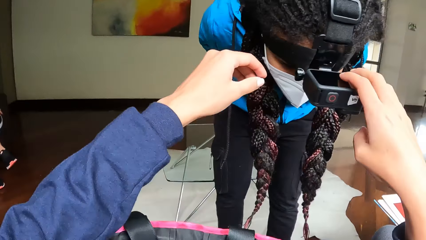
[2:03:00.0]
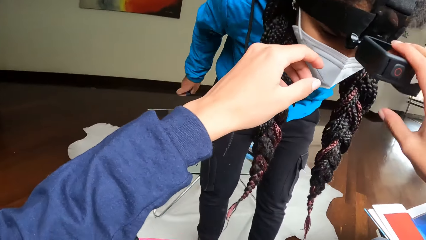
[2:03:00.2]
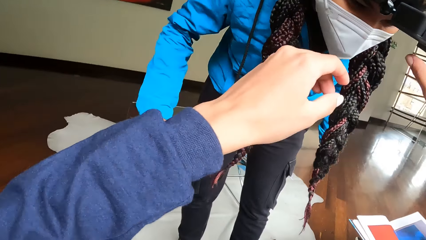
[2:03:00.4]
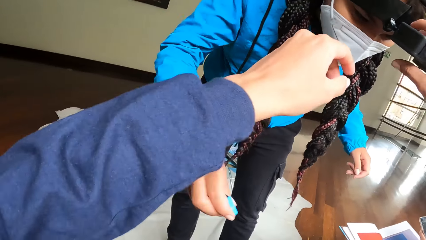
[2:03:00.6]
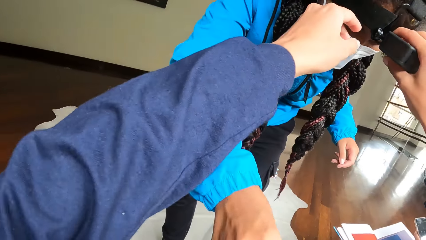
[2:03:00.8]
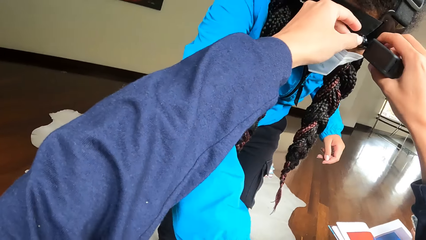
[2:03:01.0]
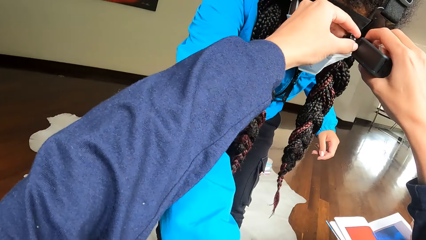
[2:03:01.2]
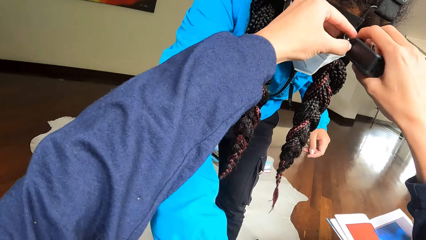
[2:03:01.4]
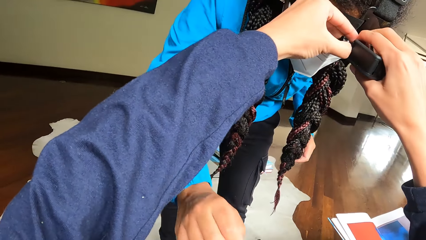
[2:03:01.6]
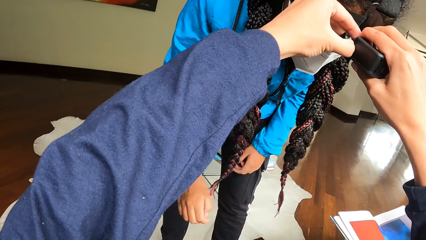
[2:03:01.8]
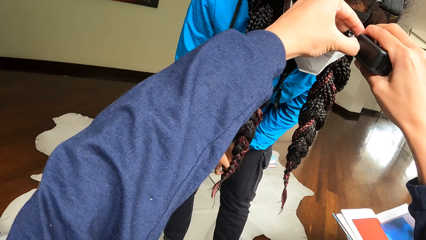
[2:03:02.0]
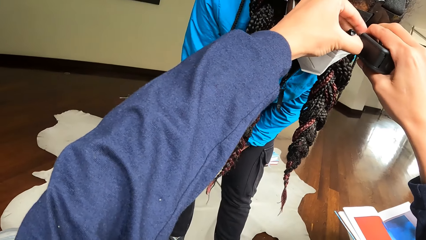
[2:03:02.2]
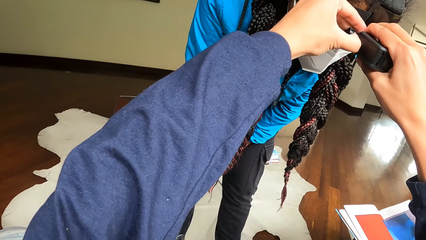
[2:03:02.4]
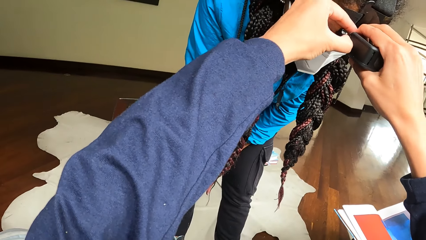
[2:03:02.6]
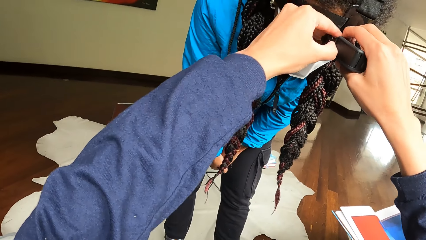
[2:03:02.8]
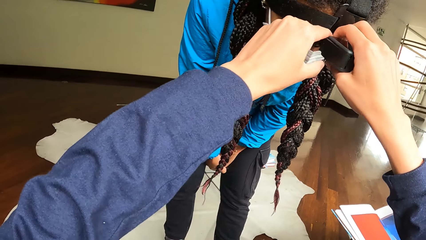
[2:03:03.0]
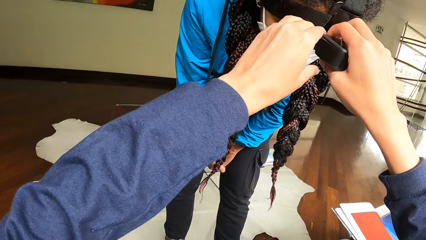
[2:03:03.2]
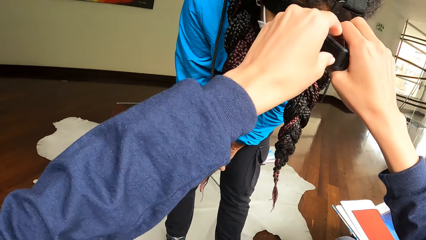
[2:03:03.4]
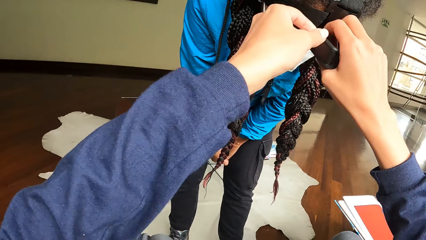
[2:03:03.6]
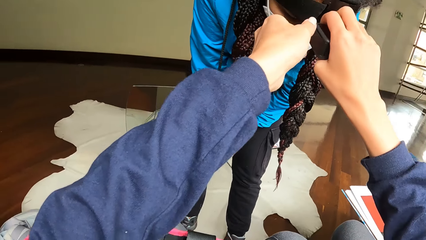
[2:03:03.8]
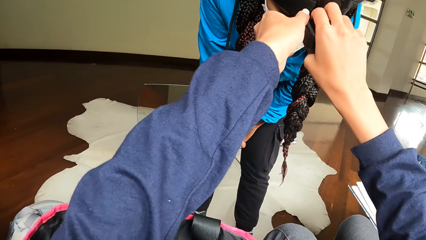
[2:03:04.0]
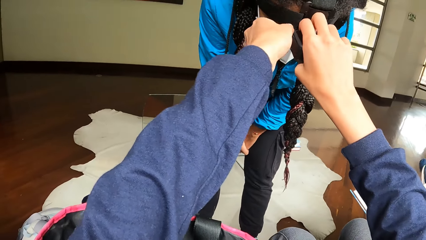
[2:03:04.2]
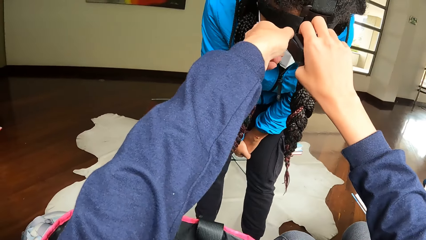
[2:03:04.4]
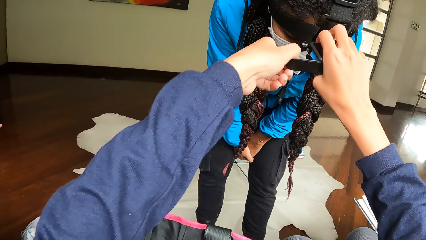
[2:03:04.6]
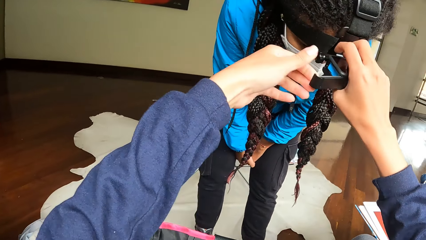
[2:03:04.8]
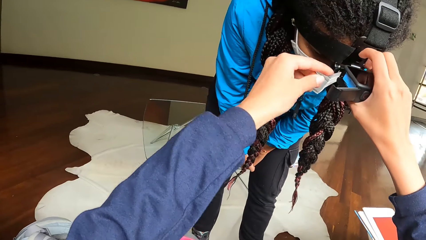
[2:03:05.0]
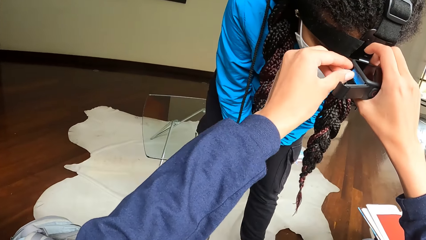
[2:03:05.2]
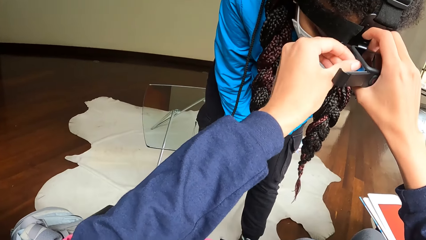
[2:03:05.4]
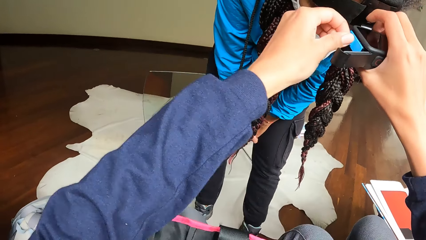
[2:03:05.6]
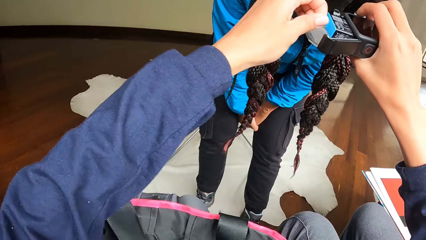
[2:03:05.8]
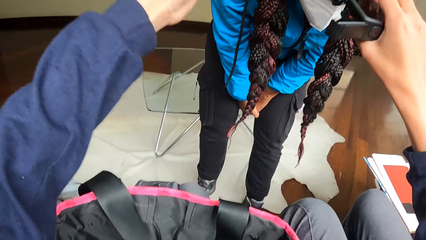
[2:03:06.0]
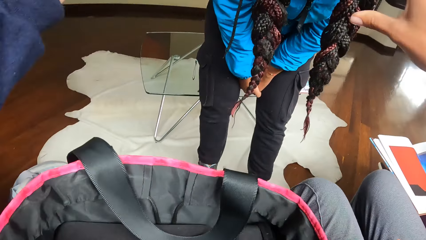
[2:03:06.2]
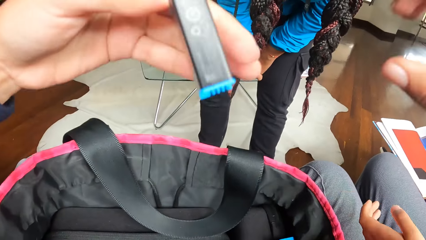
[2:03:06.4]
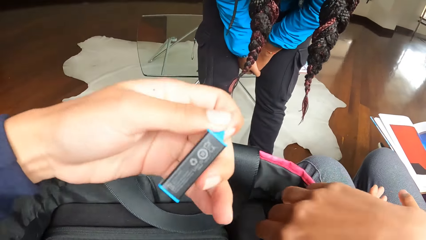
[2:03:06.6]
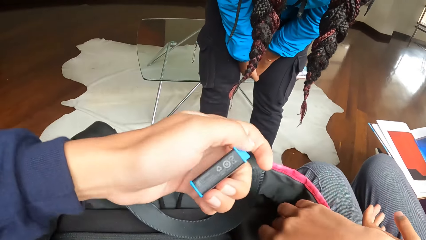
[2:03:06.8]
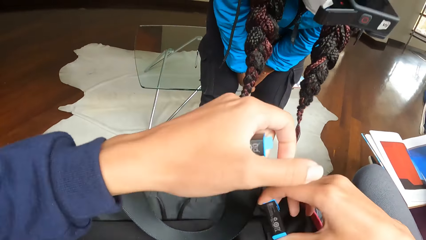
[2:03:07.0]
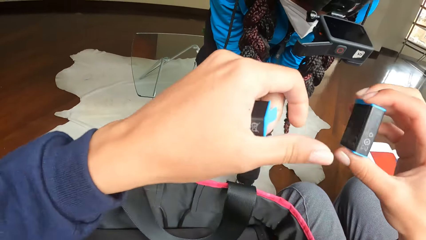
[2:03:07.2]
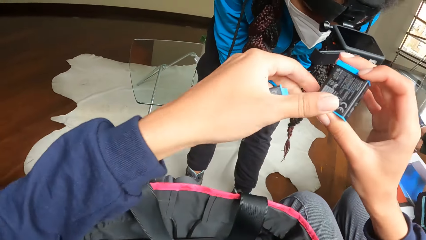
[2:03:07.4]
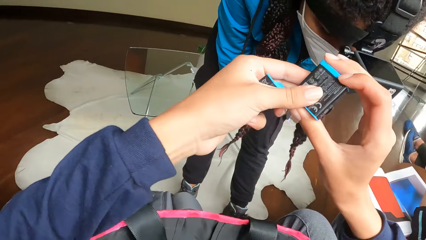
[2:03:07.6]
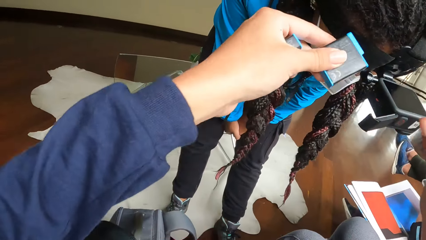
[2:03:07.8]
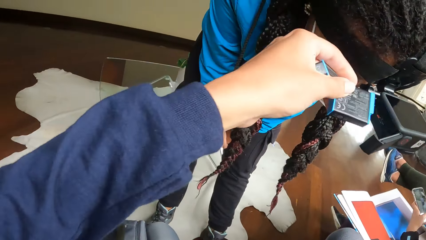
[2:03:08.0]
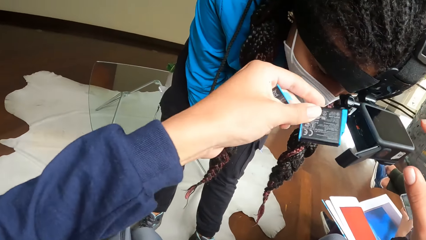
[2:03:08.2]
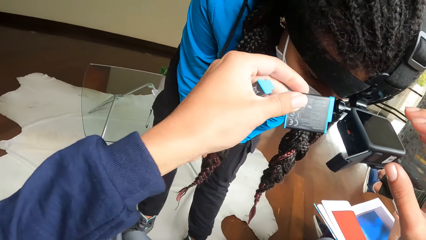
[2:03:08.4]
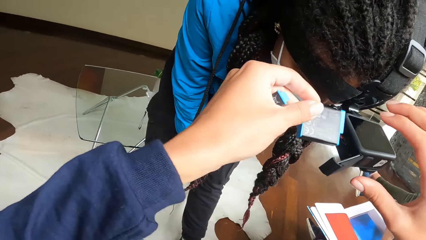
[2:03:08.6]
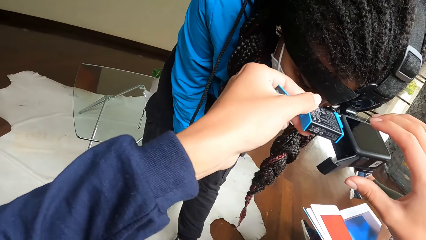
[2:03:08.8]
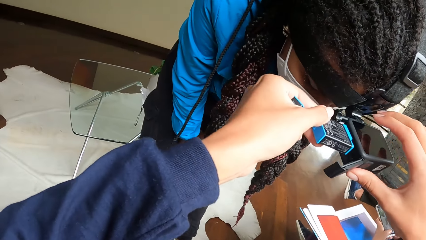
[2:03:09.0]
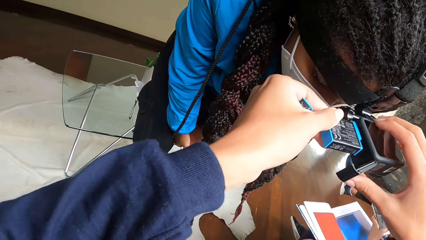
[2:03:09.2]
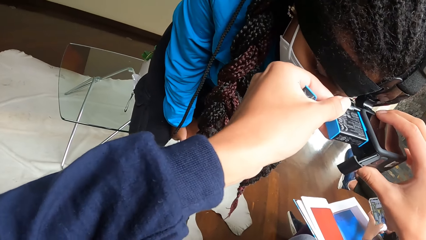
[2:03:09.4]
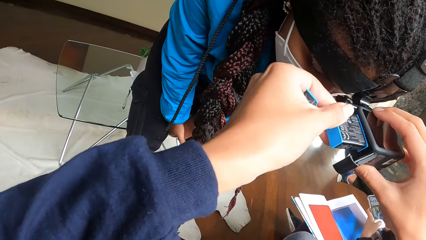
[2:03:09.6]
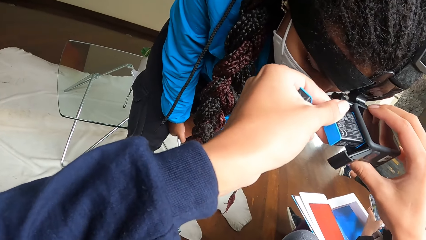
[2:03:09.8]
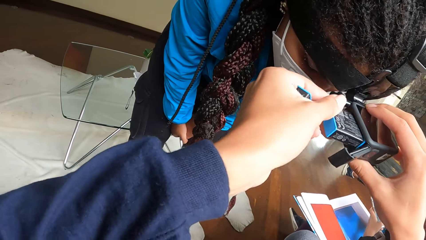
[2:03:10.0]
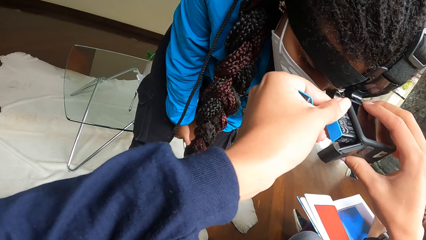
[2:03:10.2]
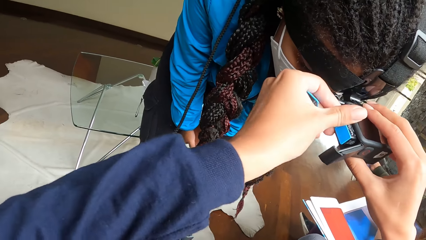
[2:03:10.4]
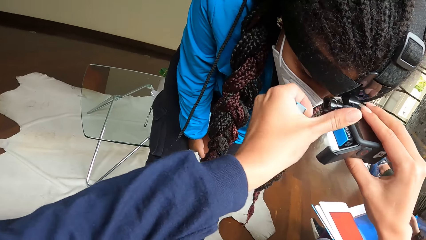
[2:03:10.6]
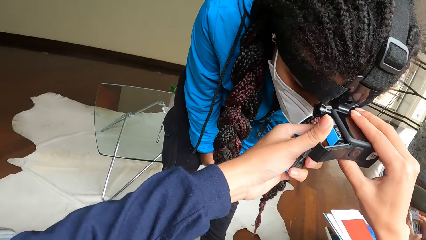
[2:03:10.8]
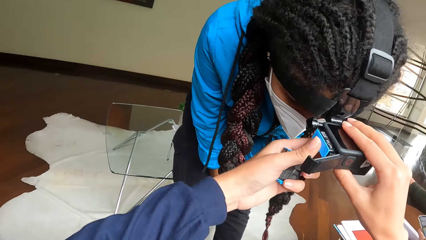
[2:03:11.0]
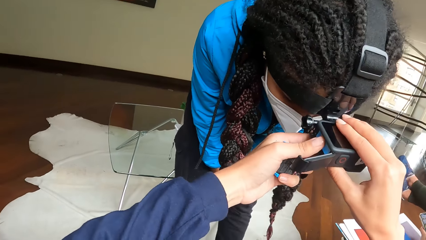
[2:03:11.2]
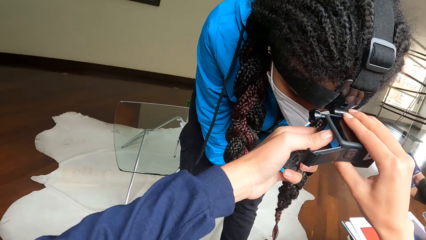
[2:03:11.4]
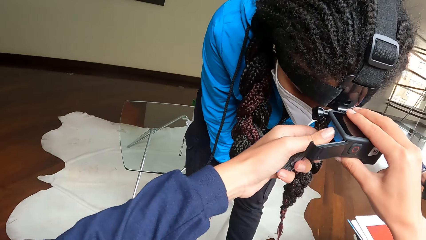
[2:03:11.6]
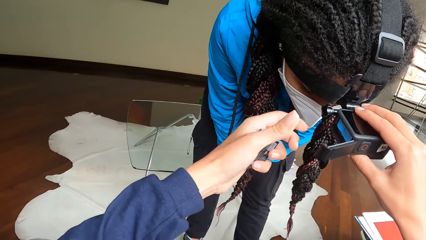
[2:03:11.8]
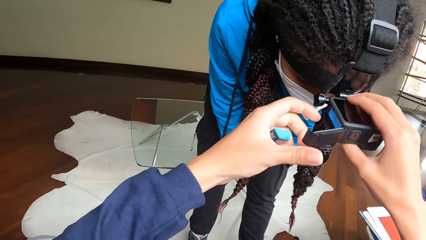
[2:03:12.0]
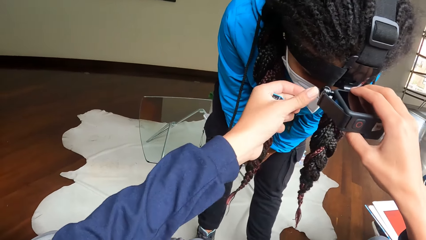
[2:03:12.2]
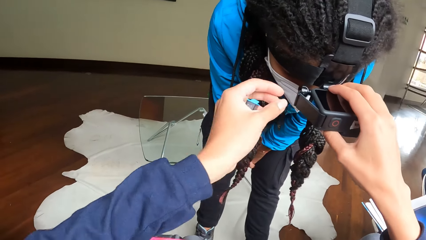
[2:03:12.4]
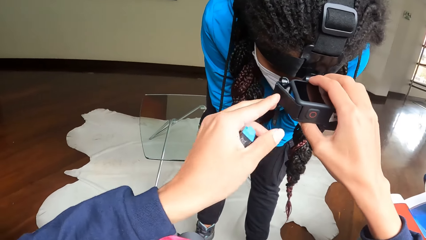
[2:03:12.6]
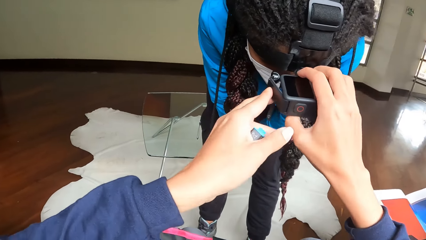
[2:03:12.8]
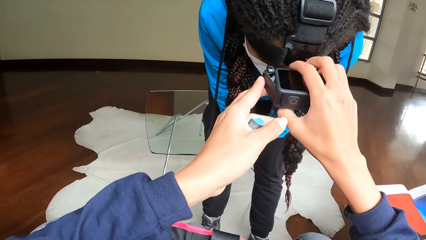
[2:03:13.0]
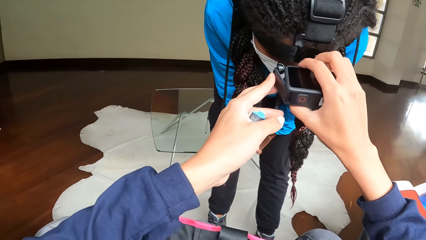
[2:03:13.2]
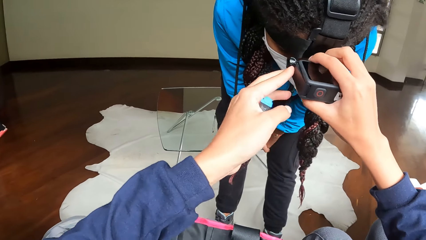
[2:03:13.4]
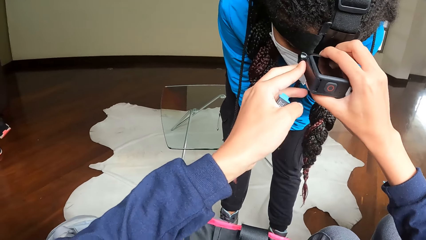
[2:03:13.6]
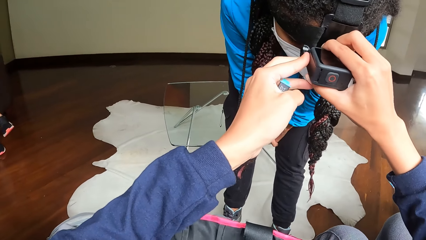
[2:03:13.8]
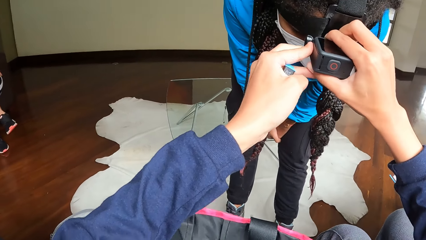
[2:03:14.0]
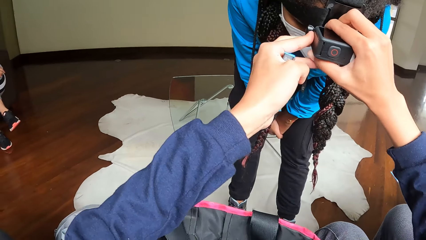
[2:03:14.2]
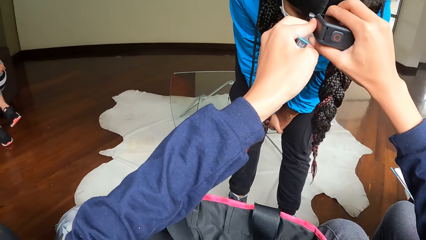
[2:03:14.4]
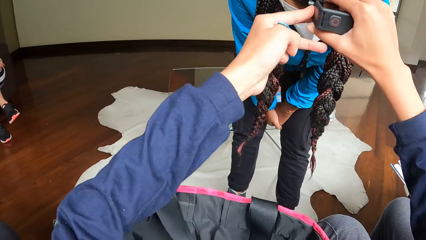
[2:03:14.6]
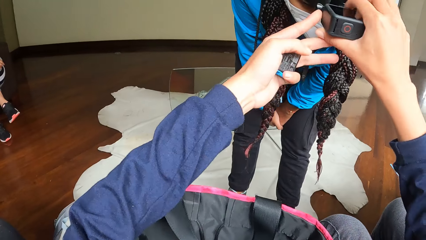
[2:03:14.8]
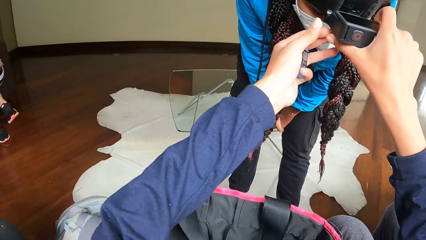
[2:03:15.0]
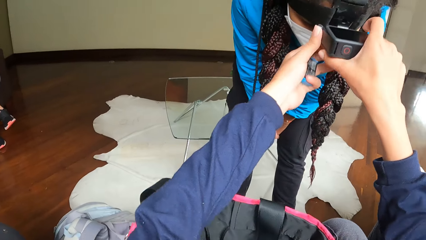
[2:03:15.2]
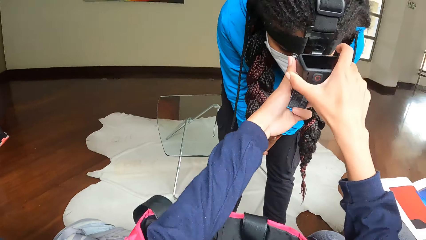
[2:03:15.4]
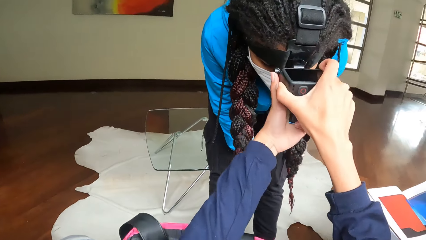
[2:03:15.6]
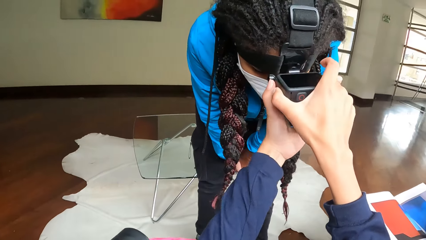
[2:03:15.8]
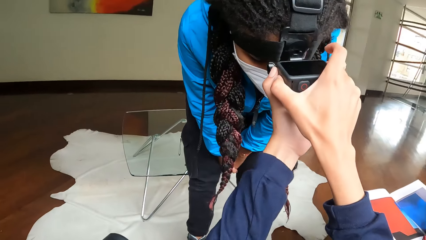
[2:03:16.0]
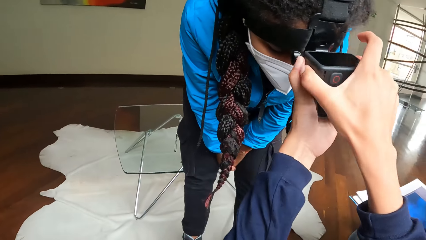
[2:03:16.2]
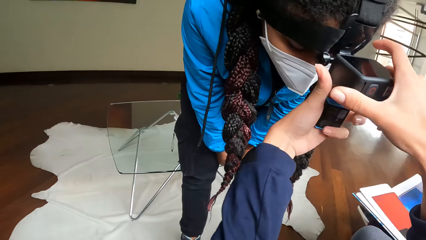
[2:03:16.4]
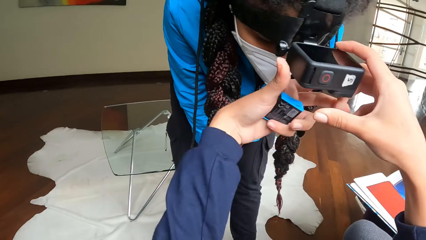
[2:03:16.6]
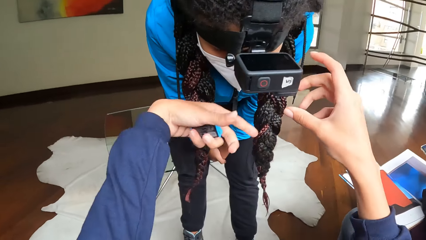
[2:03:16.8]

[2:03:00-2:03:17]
A woman stretches both hands towards another woman. The camera wearer touches another woman's head camera with her right hand. The other woman stretches her right hand. The camera wearer removes a pin from the head camera with her left hand. She opens the head camera with her left hand. She removes the battery from the head camera with her left hand. She carries the battery from the handbag with her right hand. She picks the battery from the handbag with her right hand. She moves the battery to her left hand. She holds the battery with her left hand. She puts the battery into the head camera with her left hand. She closes the head camera with her left hand.
